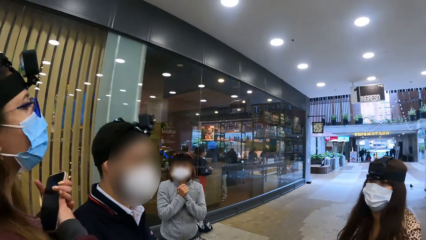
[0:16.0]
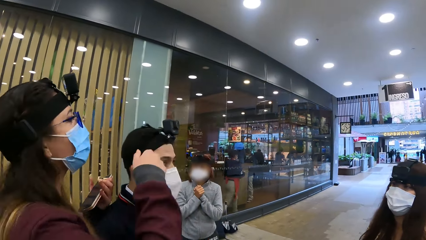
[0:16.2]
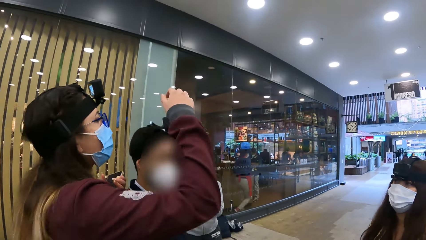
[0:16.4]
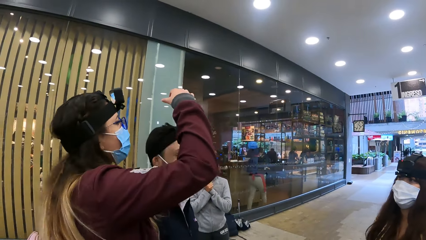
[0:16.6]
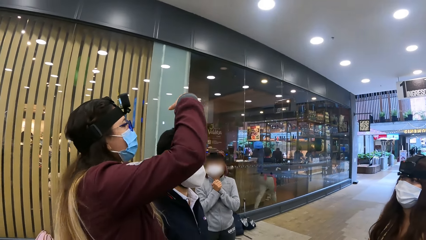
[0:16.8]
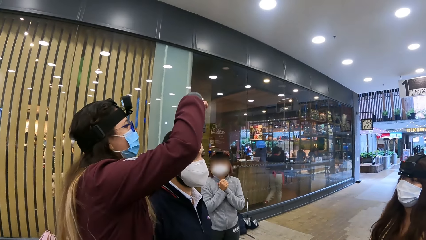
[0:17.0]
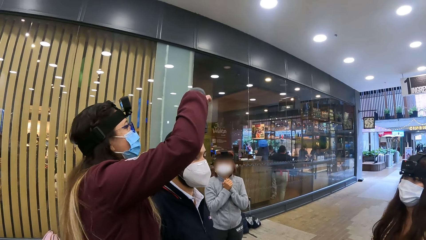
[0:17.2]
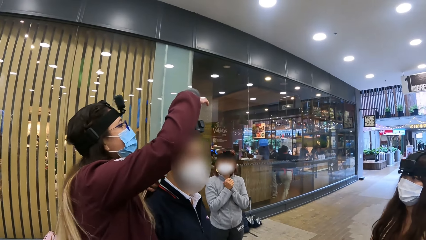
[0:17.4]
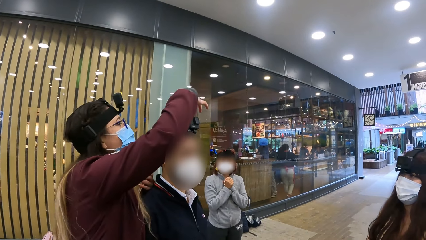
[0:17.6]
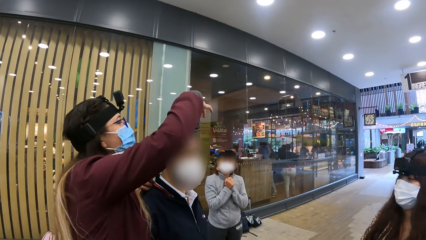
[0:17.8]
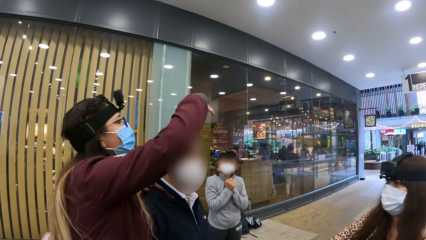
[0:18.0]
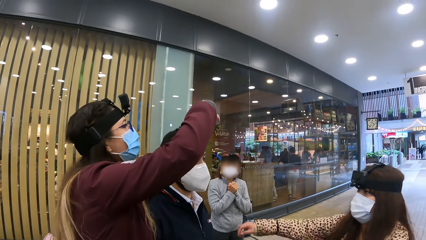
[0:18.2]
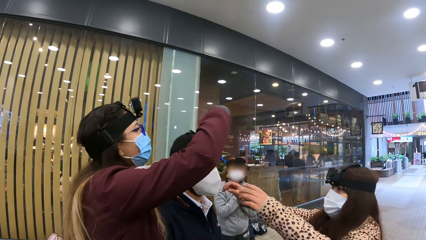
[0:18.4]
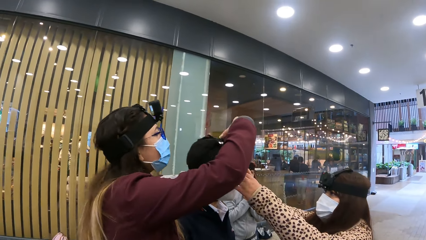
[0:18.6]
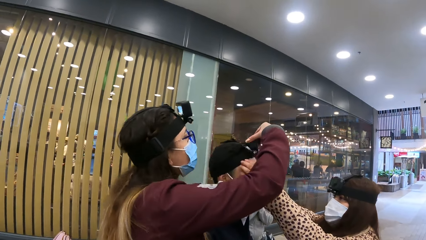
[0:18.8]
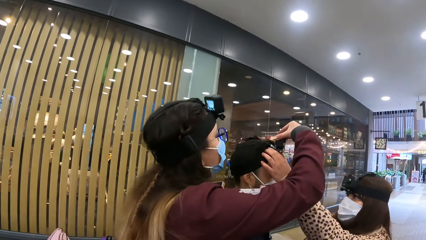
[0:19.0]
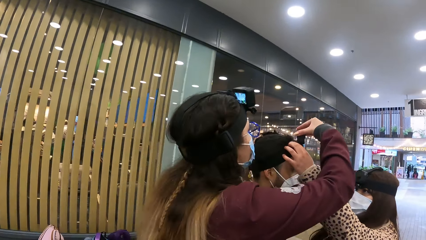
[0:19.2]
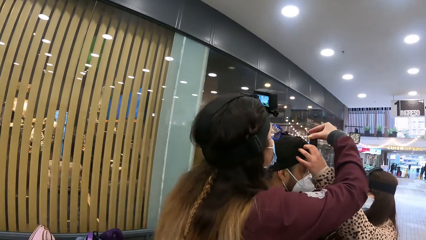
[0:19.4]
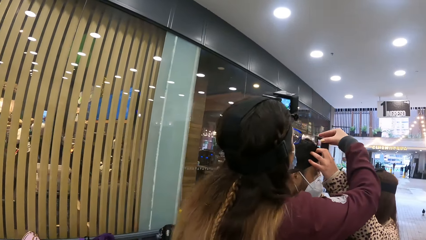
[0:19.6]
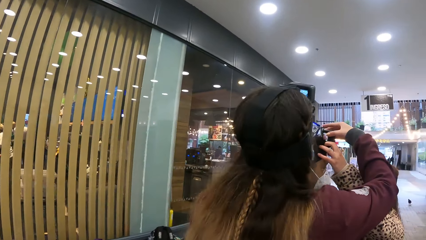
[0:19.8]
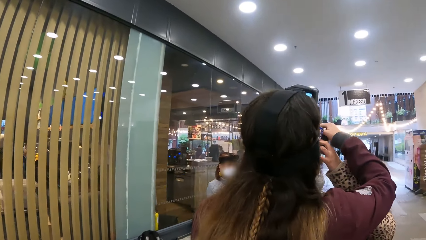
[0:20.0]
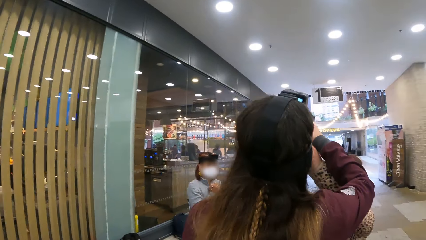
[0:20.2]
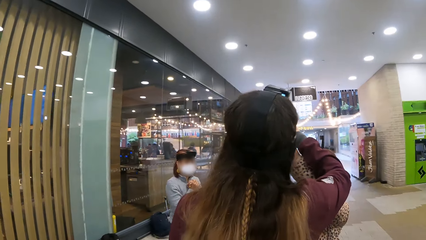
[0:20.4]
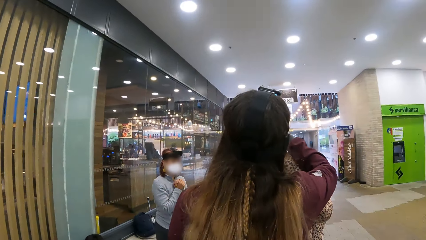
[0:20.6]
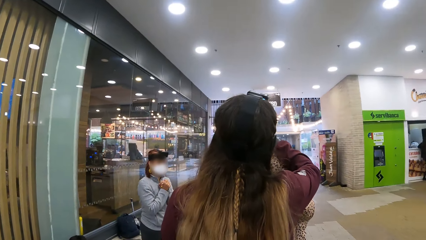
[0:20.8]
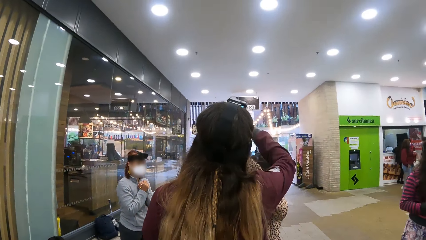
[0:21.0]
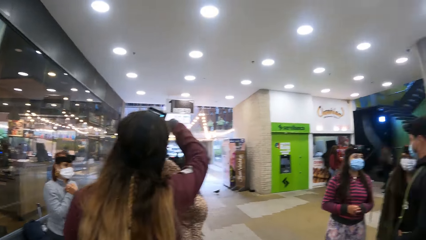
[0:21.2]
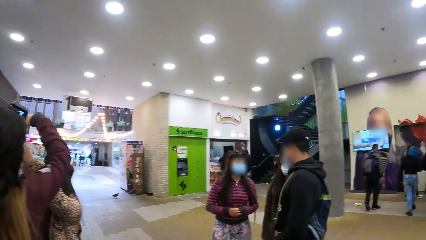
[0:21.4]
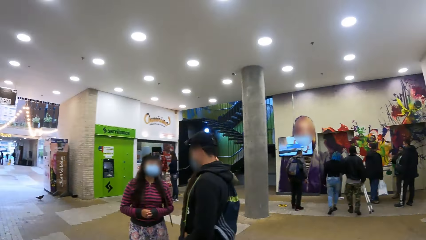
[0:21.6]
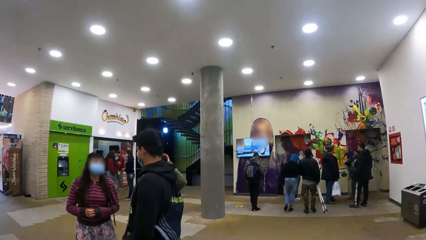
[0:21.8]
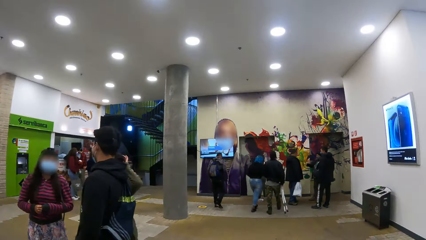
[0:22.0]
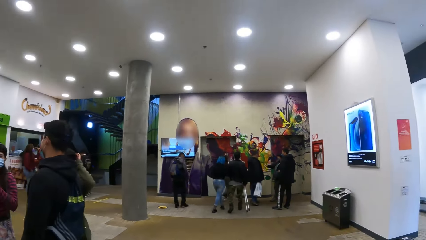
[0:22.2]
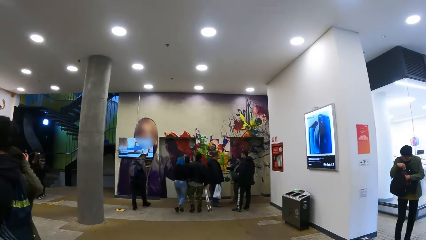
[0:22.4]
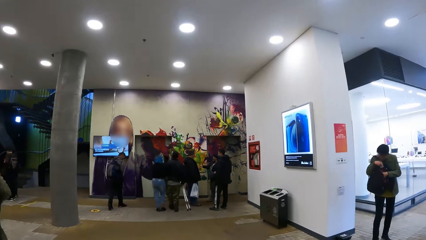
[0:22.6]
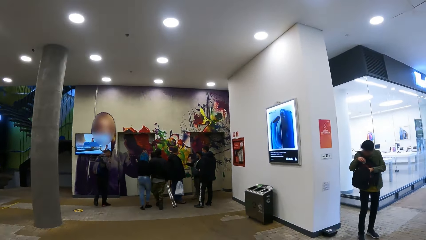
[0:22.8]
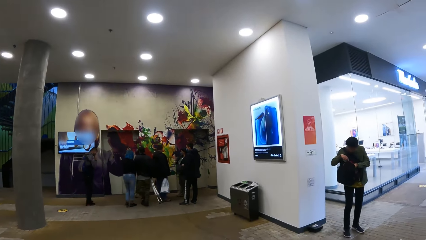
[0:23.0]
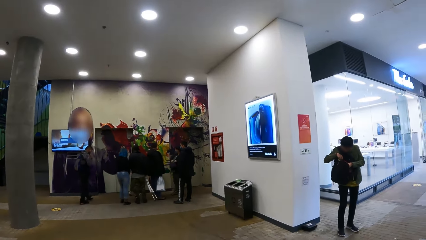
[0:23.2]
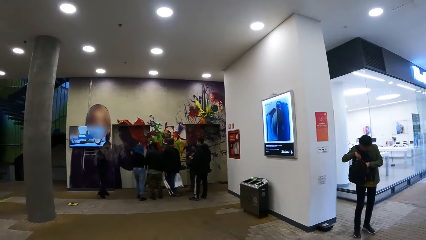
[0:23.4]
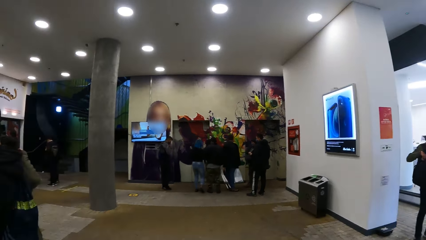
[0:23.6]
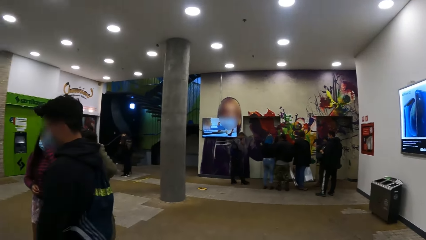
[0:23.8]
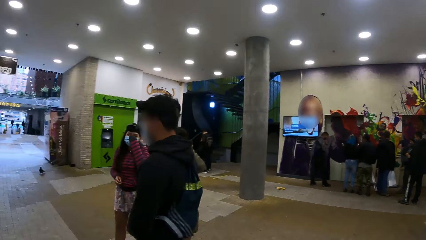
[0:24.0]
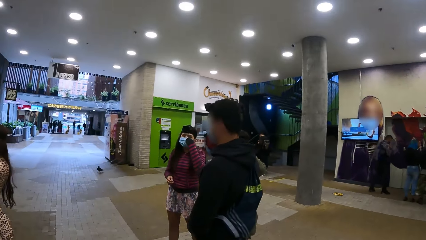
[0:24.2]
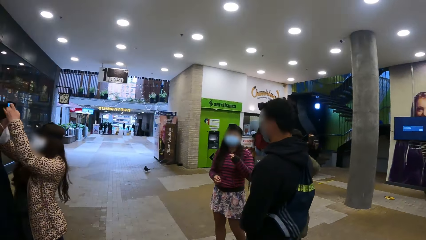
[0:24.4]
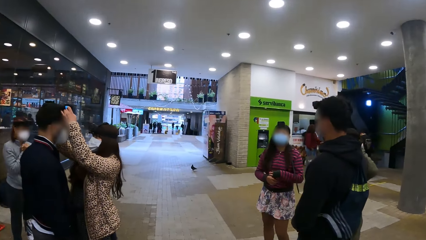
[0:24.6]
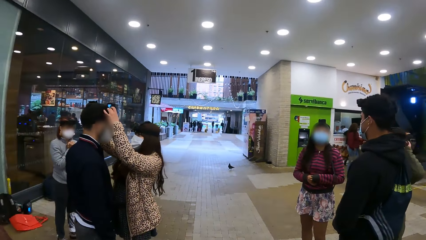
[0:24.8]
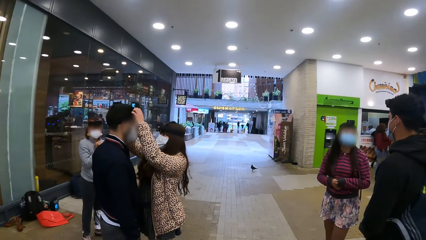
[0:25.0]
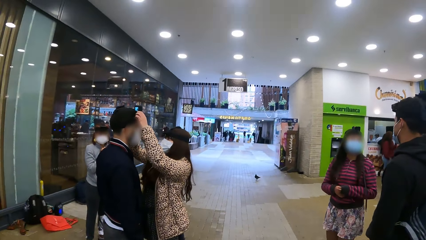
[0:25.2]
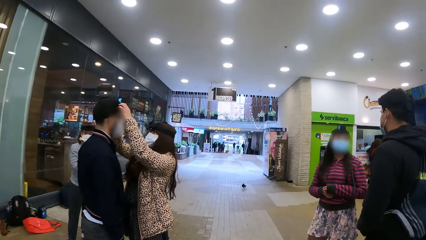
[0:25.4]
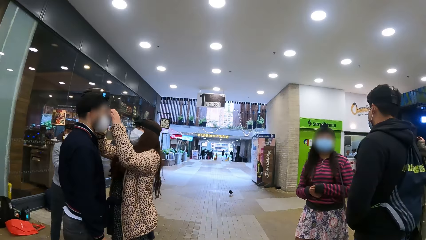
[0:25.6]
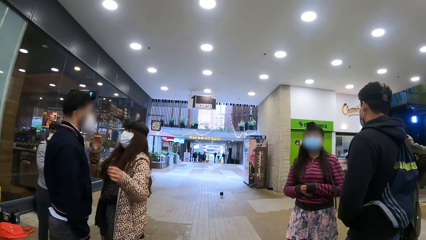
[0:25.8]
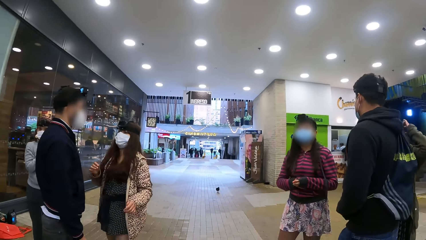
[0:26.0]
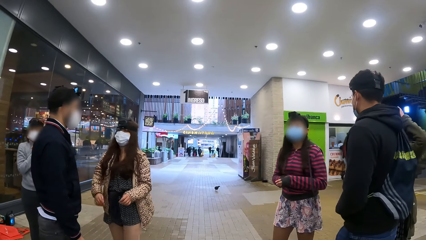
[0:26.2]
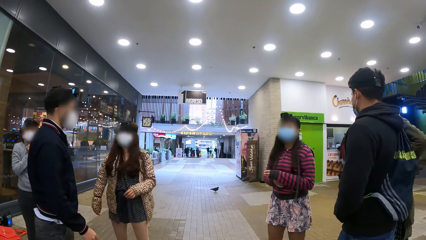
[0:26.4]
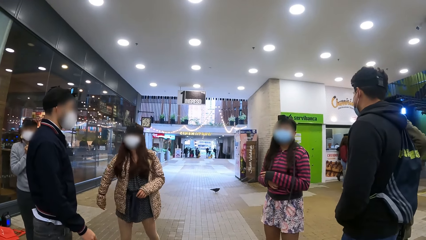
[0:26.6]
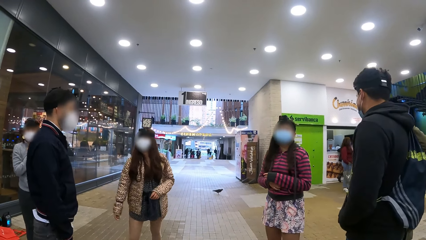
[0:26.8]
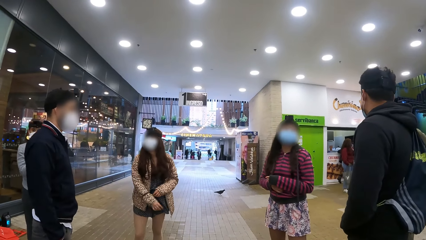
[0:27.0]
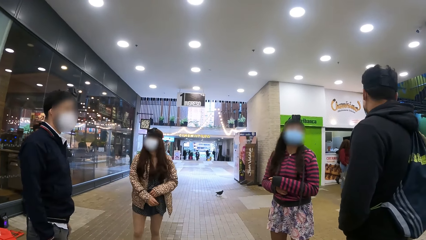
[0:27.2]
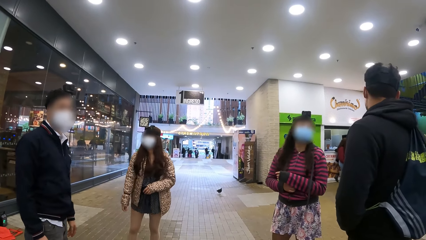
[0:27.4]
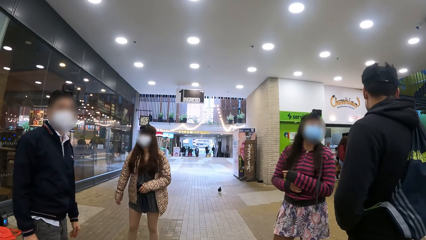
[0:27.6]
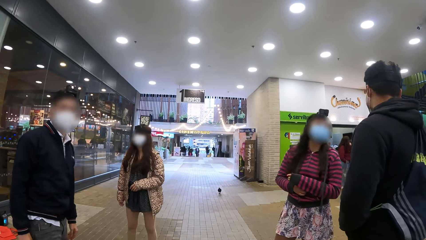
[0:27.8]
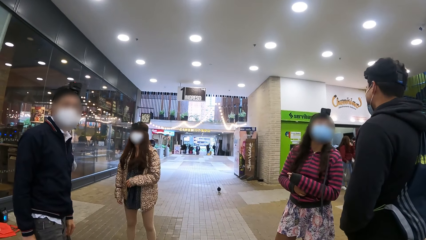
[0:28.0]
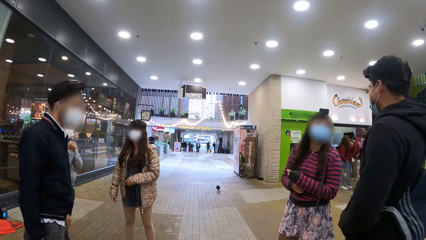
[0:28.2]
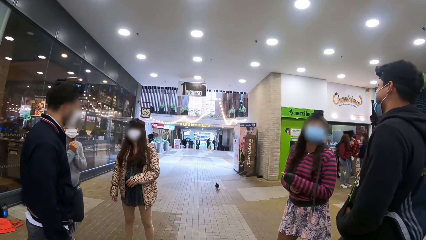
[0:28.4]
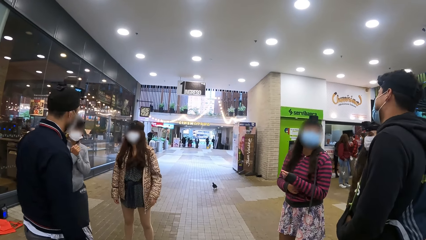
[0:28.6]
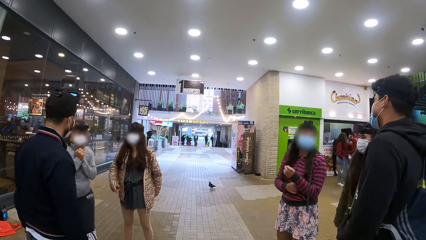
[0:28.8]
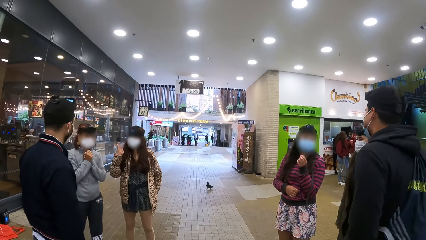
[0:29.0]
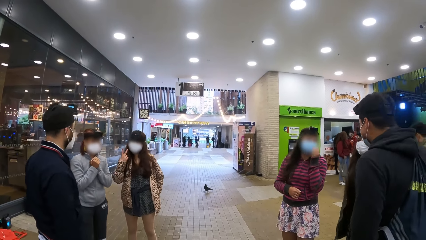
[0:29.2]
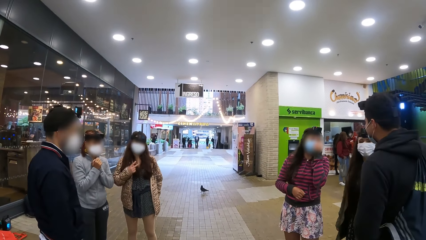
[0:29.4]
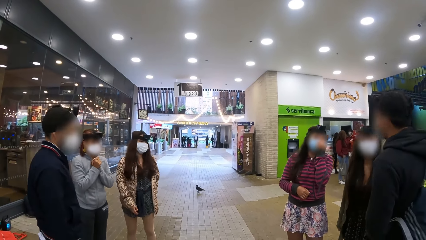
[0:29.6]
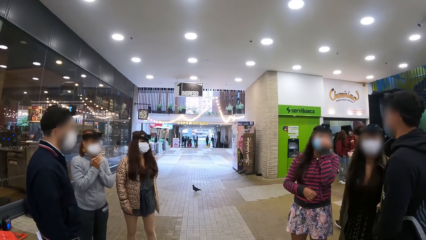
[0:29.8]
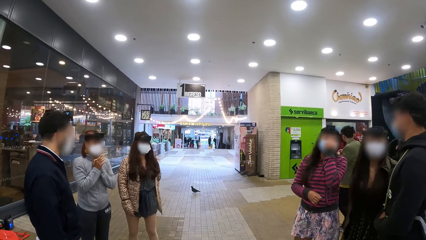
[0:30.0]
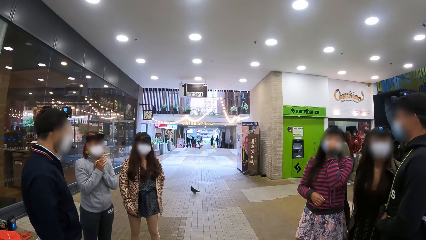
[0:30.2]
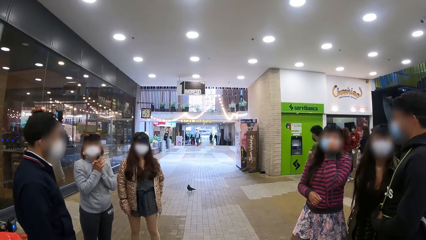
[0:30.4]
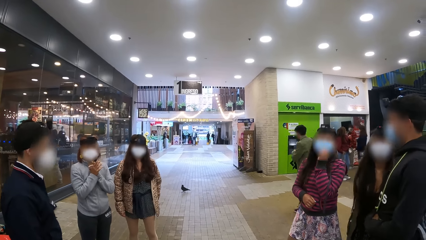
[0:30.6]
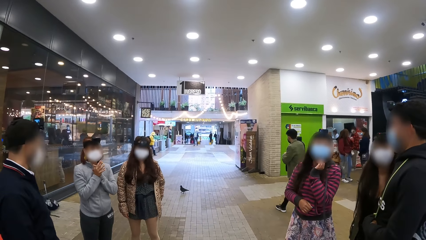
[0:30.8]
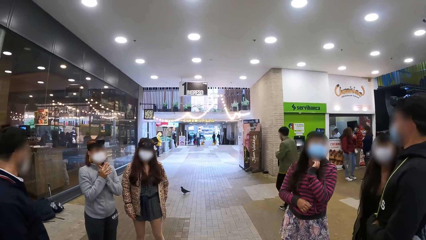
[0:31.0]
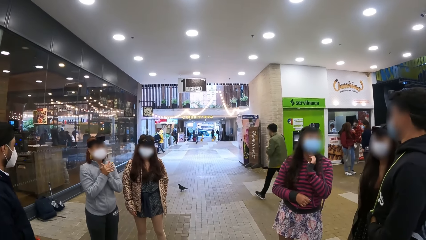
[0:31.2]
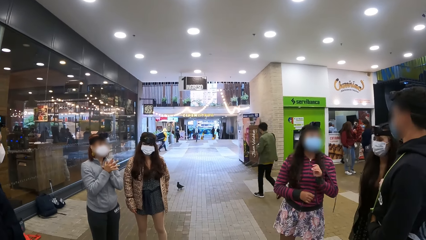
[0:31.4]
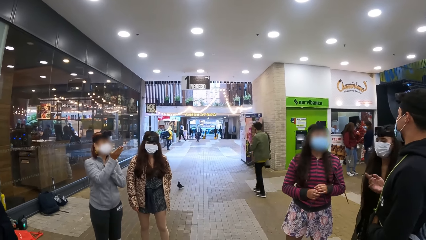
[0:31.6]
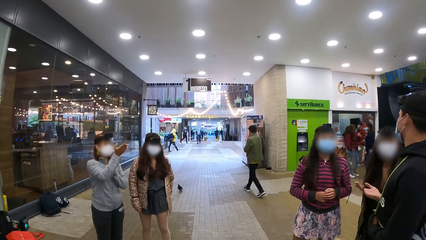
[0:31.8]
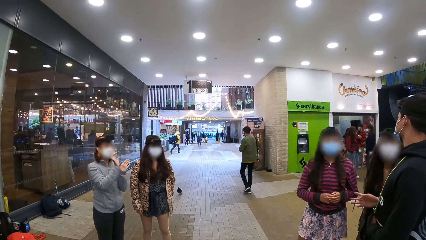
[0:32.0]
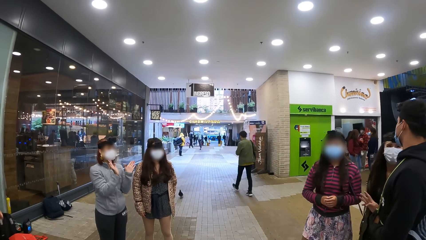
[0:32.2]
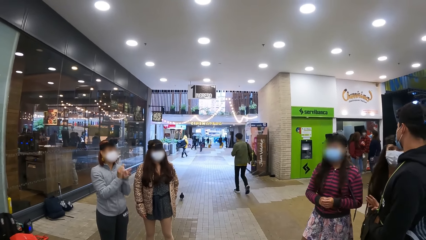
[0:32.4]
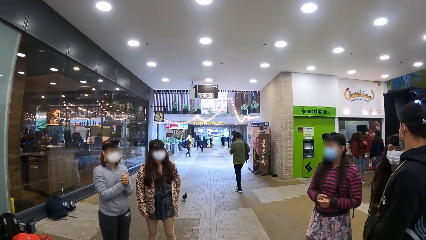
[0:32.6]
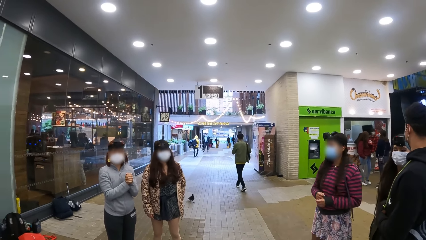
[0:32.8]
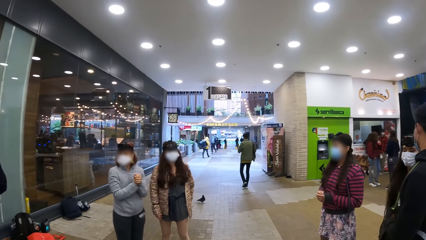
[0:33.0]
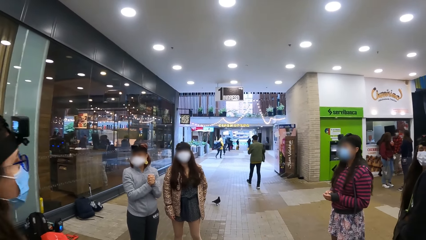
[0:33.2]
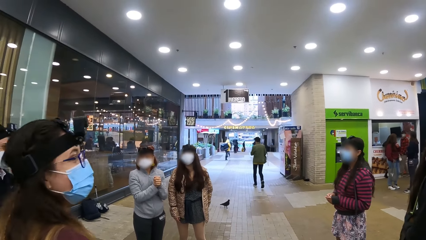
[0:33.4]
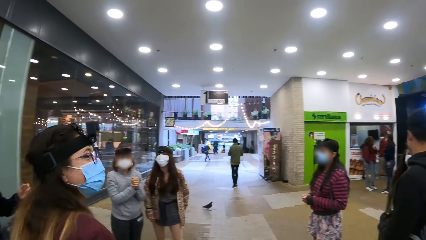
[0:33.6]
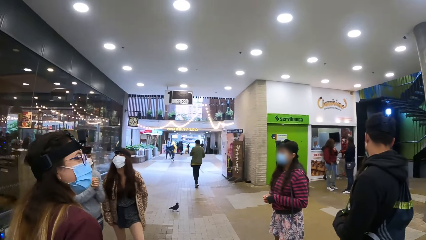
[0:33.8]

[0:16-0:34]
A woman touches another person's camera. The camera wearer looks around. Another woman moves her hand. The first woman moves her hand.
